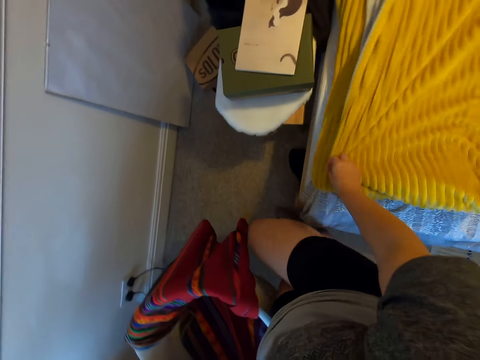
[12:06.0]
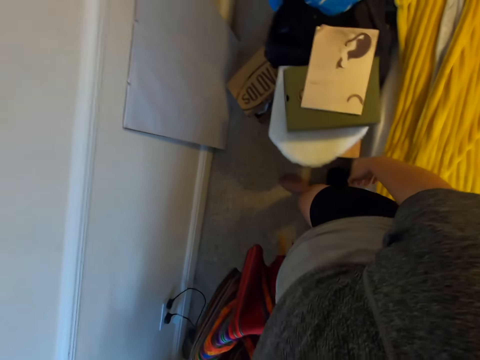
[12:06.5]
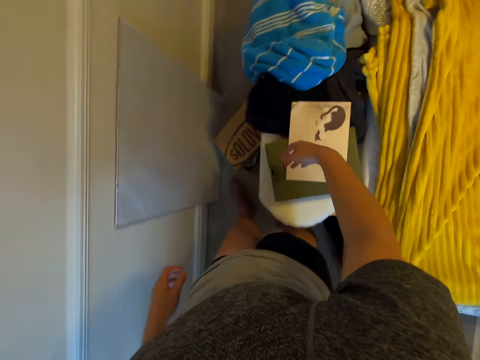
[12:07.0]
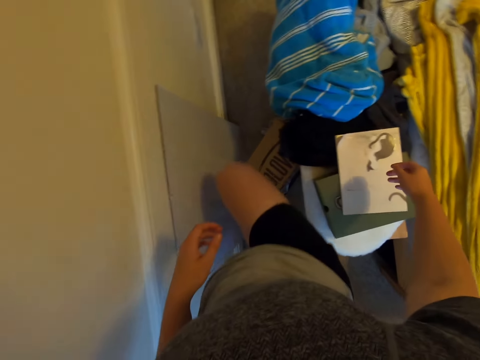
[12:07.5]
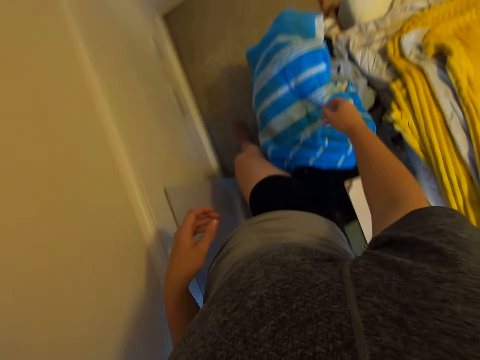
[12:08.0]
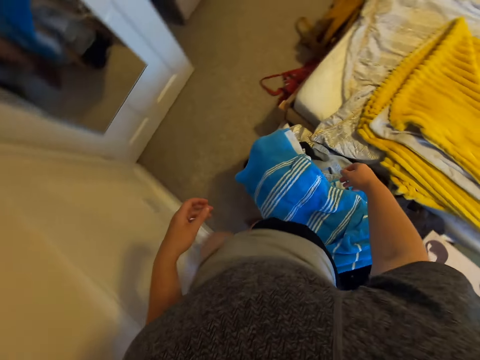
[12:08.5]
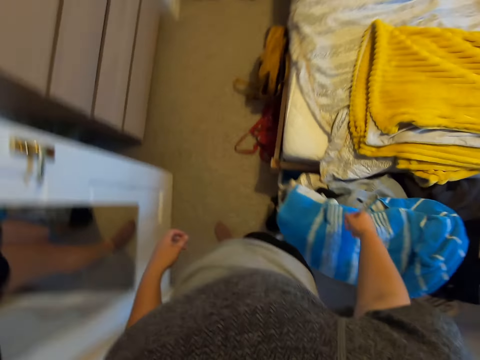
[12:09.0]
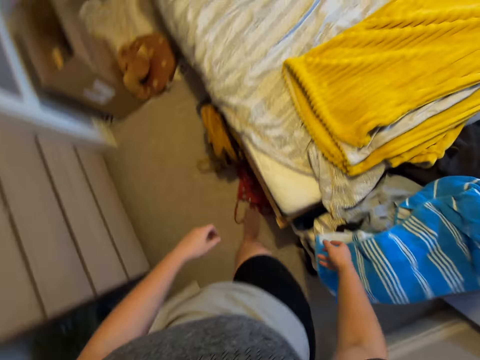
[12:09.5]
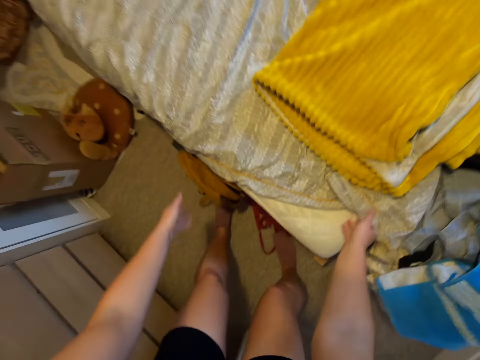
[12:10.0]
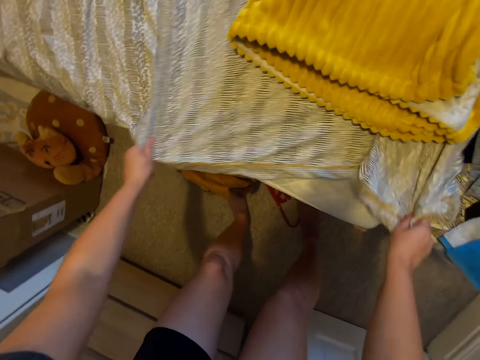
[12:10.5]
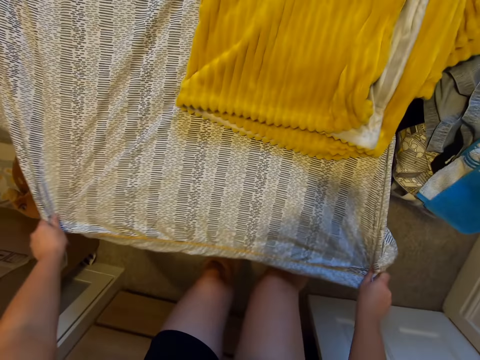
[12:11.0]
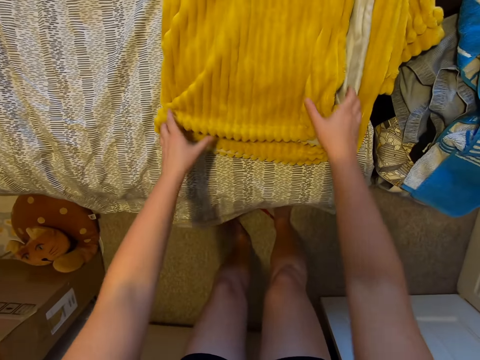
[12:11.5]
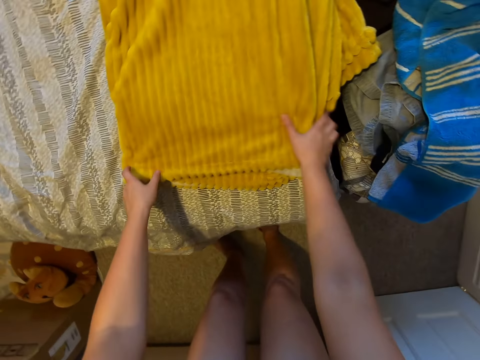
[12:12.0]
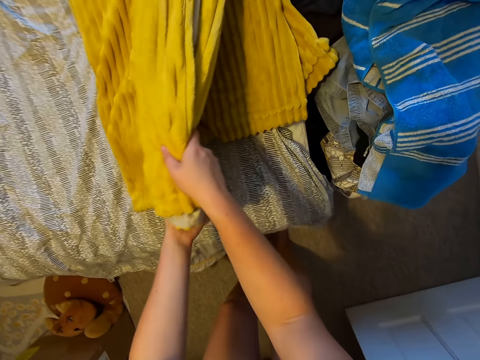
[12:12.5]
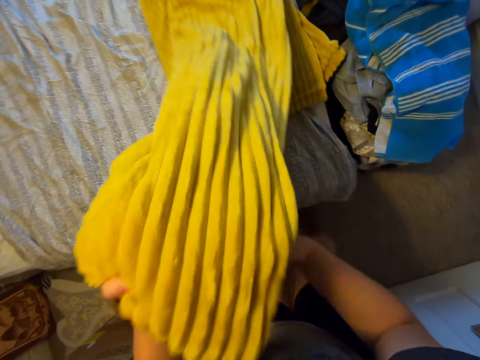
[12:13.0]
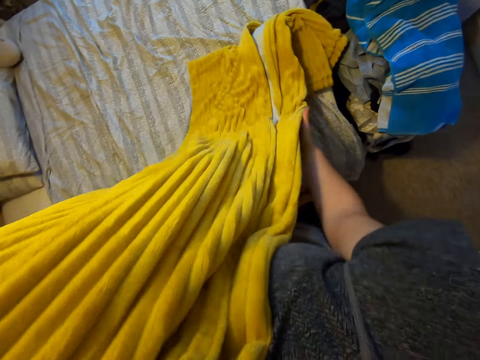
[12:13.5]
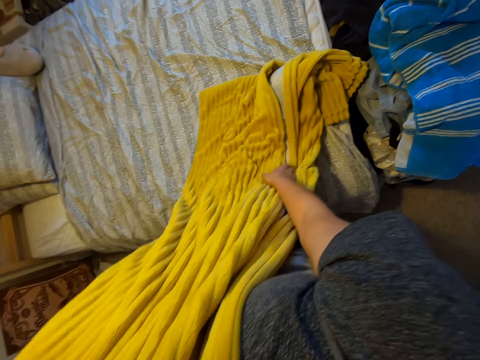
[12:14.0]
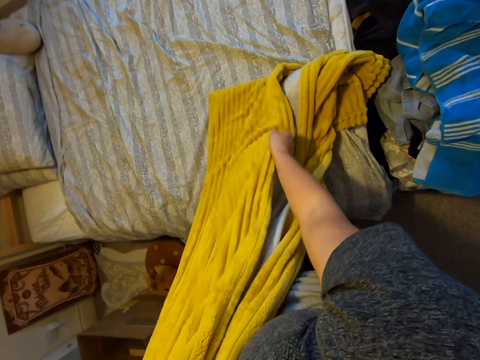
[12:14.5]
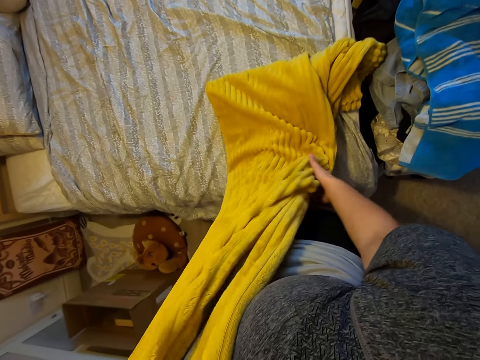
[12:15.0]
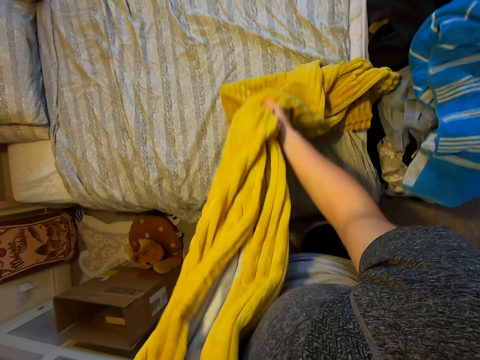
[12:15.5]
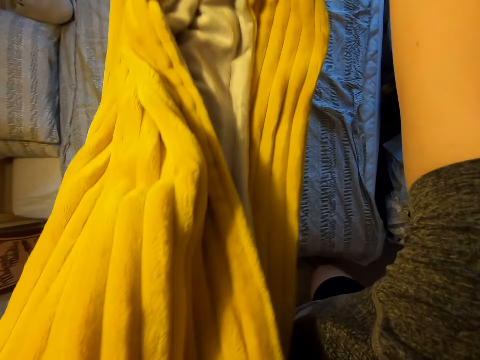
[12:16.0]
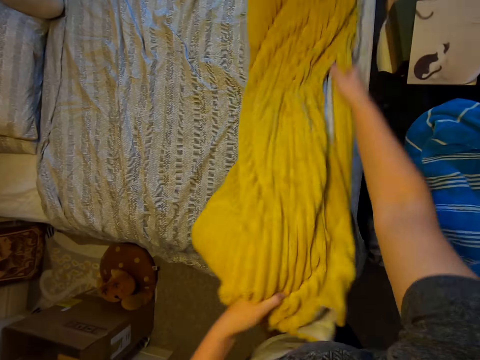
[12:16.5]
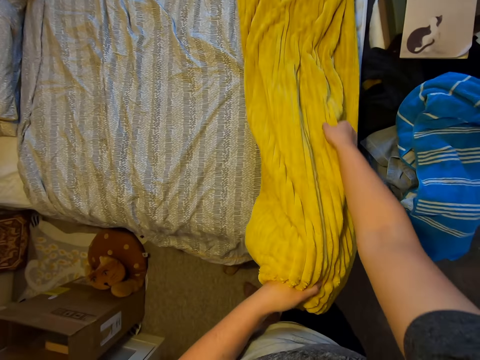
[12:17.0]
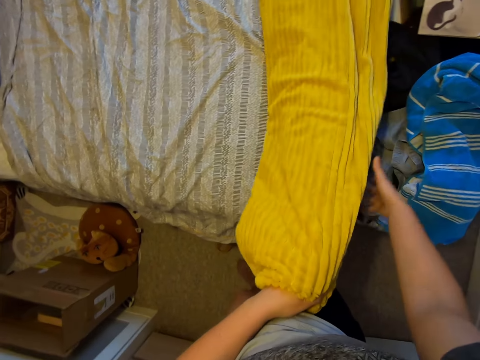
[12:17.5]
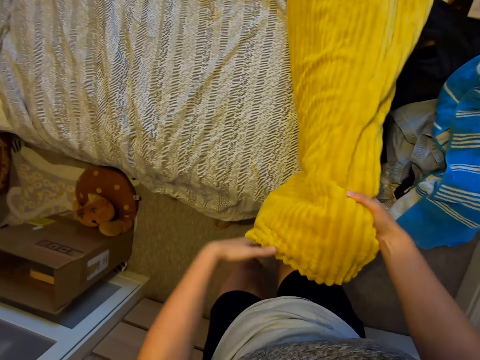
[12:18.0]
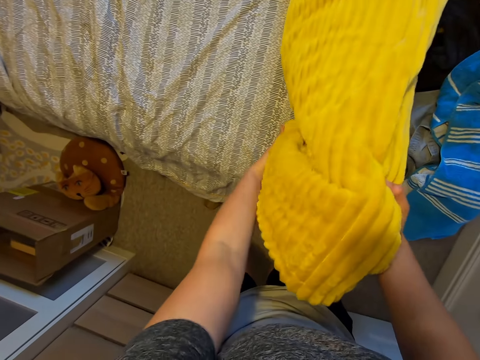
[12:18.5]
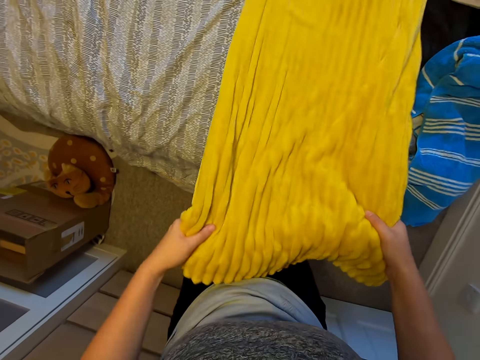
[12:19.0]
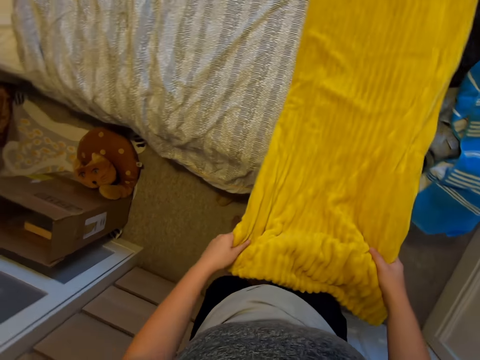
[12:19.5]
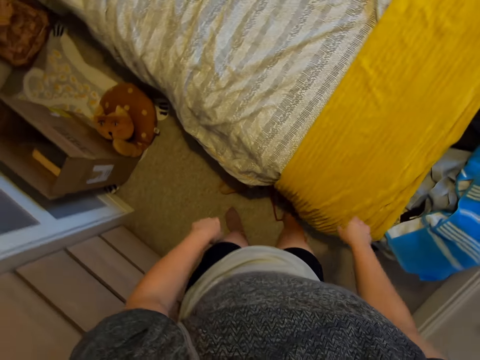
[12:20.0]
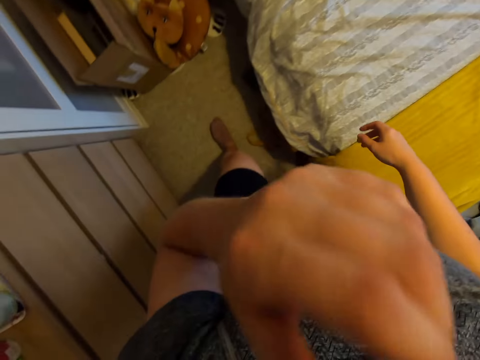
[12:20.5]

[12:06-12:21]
The camera wearer puts the blanket on the bed. They walk round the bed. They spread a bedsheet on the bed. They pick up the blanket from the bed. They move the blanket, put the blanket on the bed, and spread the blanket on the bed.

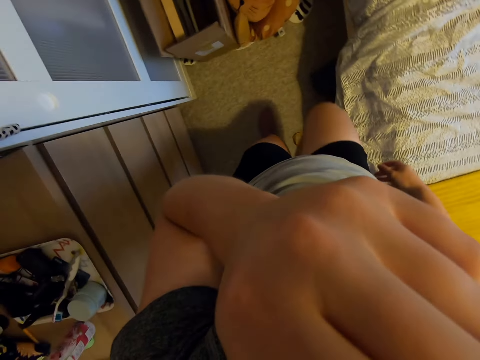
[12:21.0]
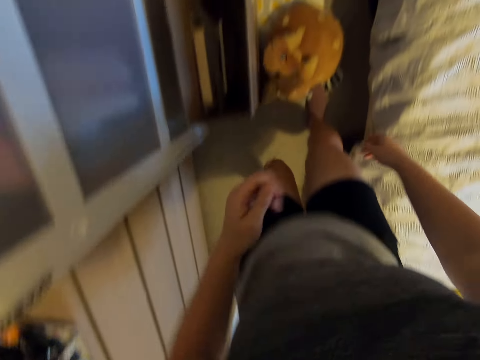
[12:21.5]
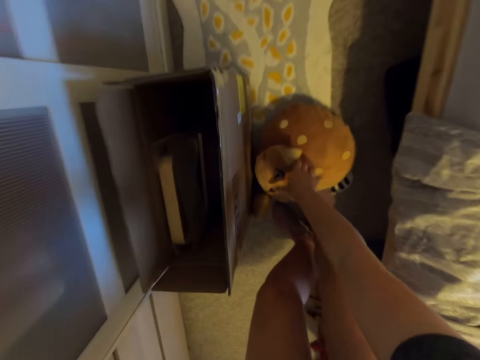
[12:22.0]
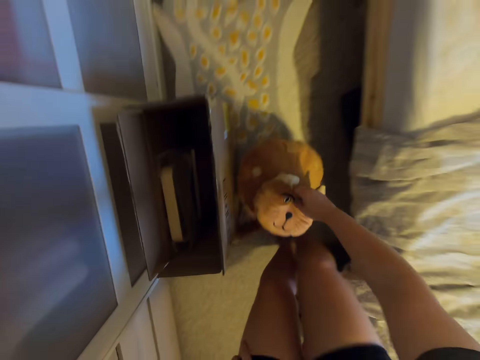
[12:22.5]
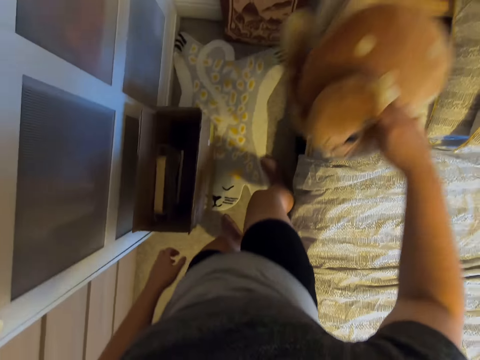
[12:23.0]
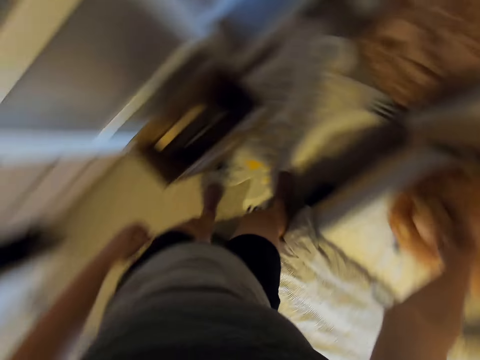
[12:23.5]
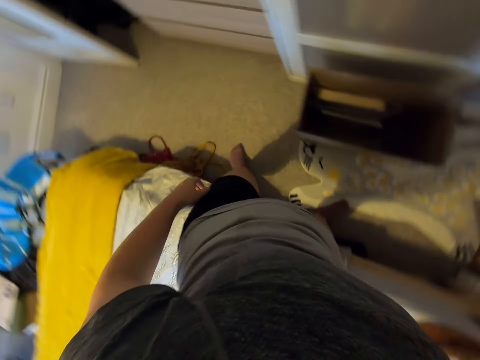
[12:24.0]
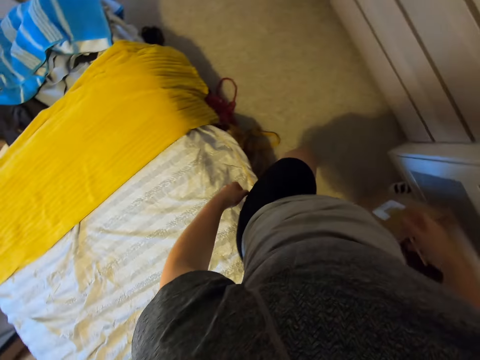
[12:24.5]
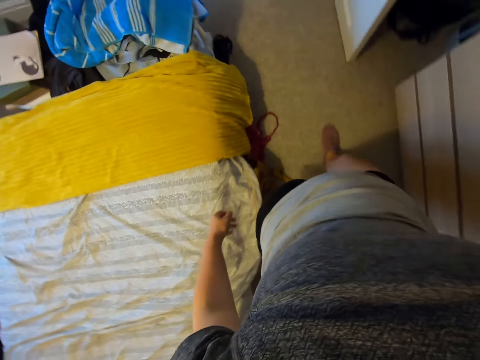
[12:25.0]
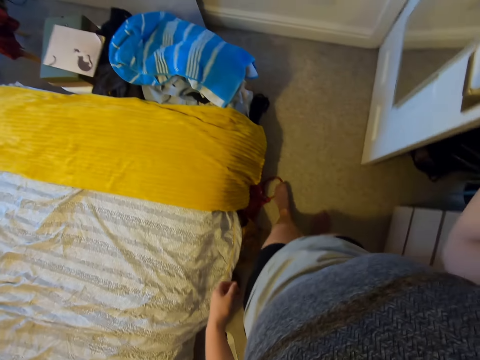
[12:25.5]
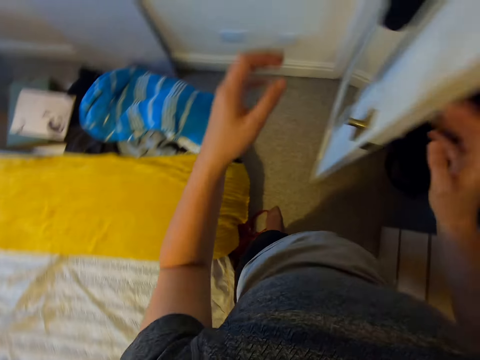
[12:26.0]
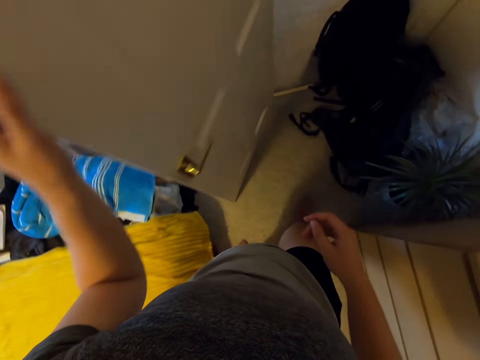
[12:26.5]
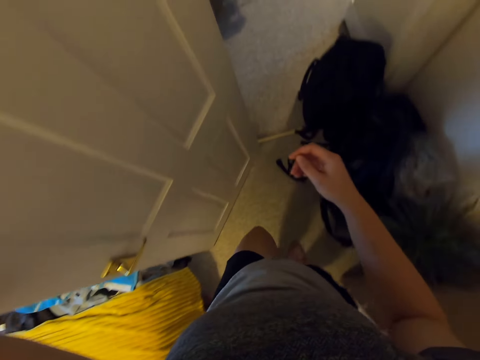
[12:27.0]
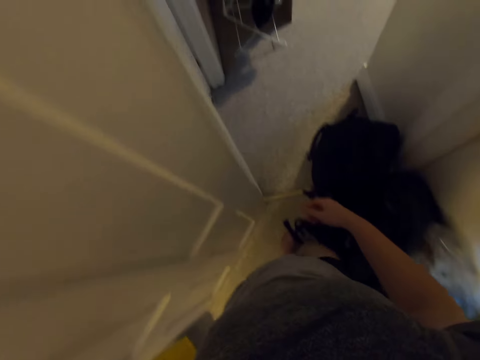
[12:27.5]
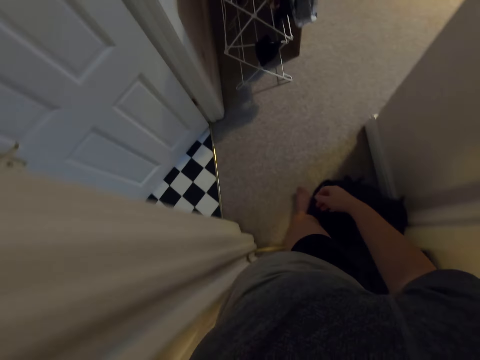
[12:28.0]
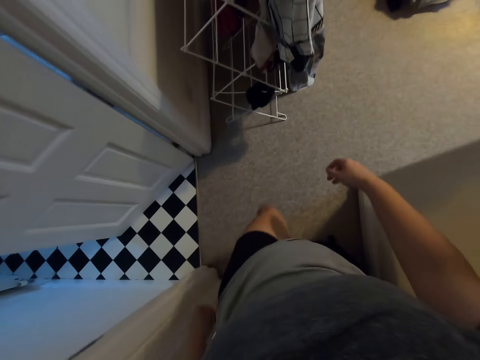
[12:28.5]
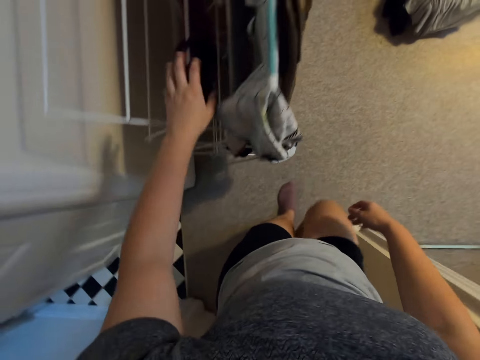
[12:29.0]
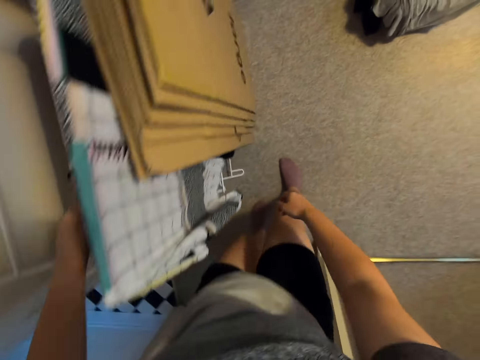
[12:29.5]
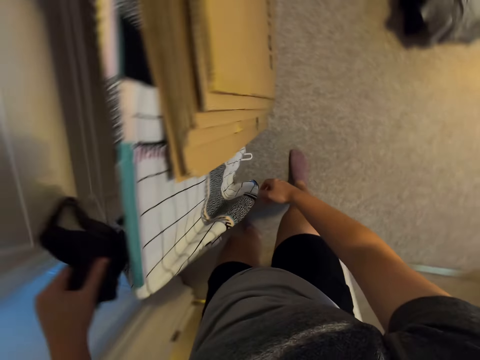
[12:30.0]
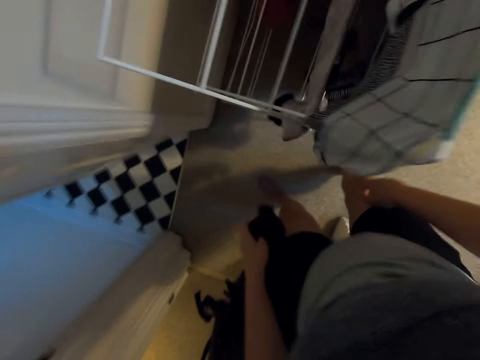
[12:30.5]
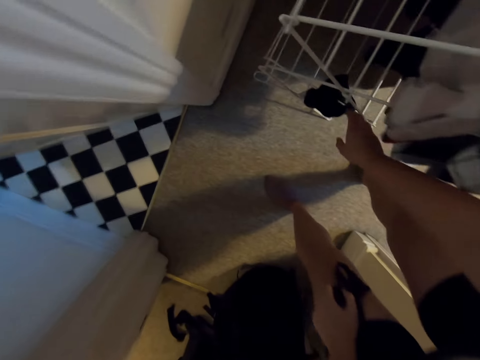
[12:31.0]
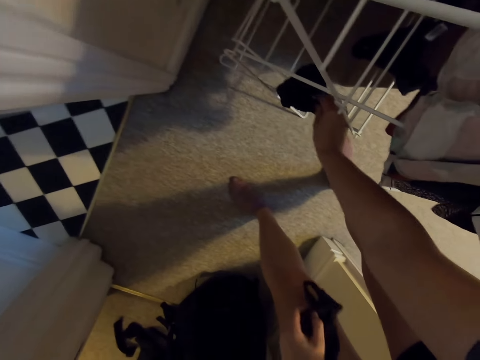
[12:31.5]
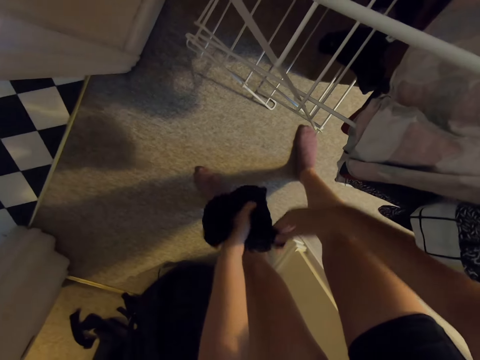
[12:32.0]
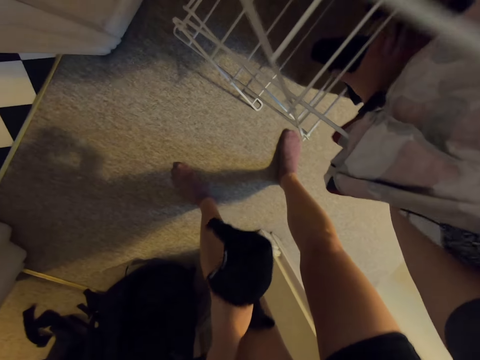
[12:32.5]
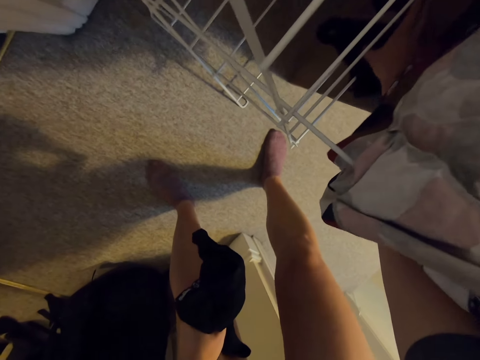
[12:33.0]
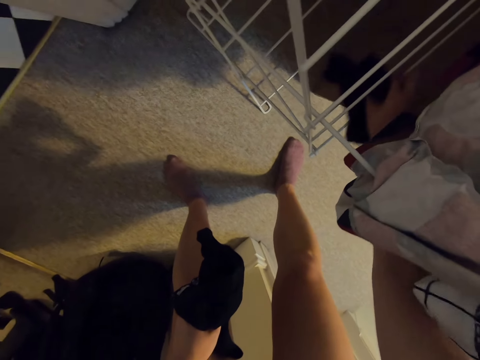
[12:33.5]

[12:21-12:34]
The camera wearer touches their face and walks around. They pick up a teddy bear and put the teddy bear on the bed. They turn around, walk around, move the door, and walk around. They move towards the laundry room. They pick up clothes on the cloth drying rack, bend downwards, and pick up clothes on the cloth drying rack.
